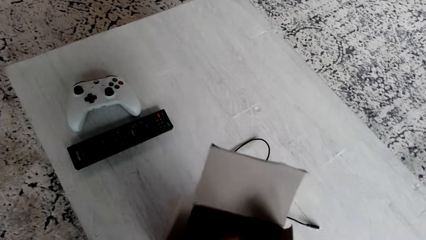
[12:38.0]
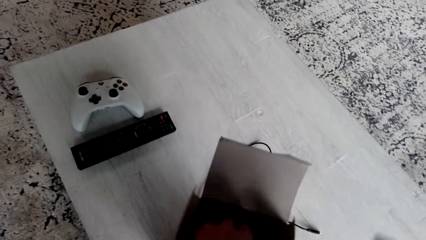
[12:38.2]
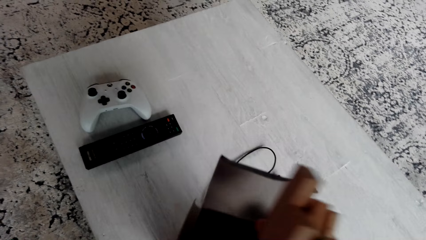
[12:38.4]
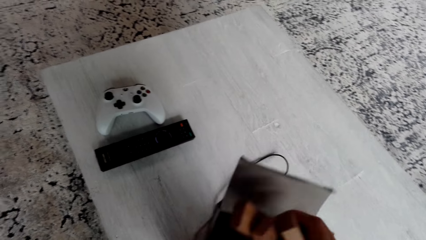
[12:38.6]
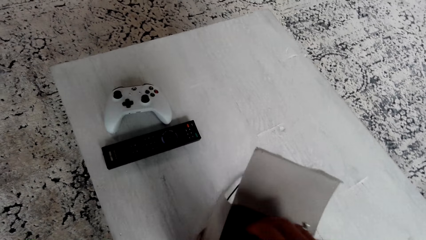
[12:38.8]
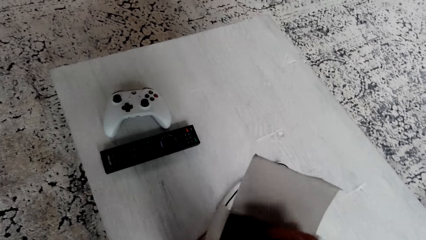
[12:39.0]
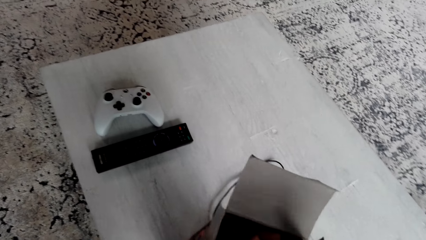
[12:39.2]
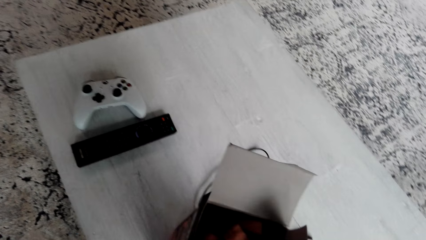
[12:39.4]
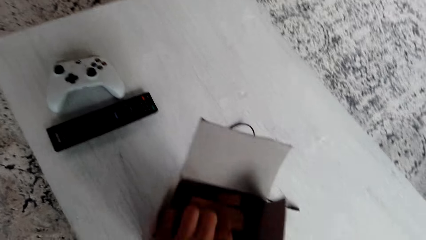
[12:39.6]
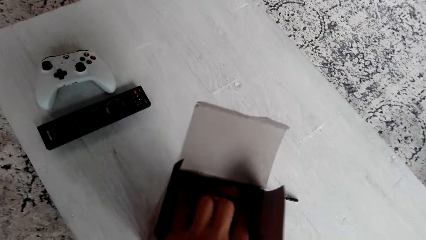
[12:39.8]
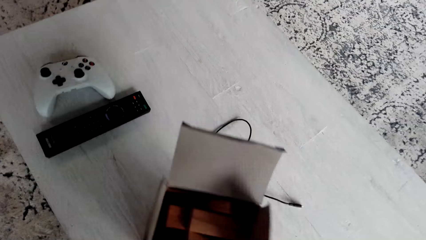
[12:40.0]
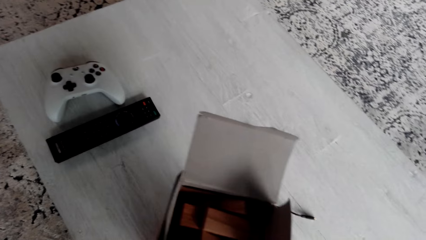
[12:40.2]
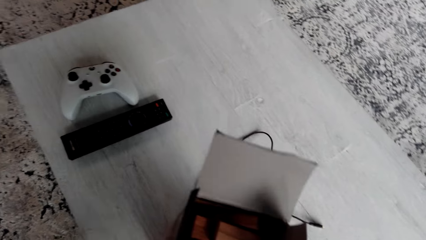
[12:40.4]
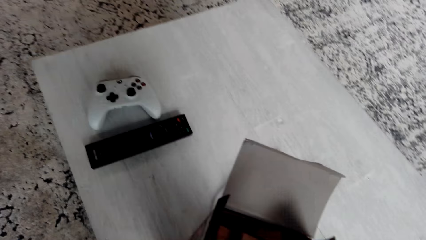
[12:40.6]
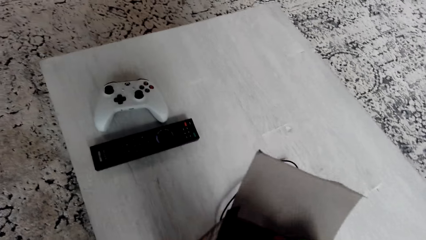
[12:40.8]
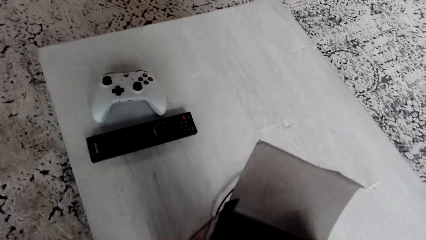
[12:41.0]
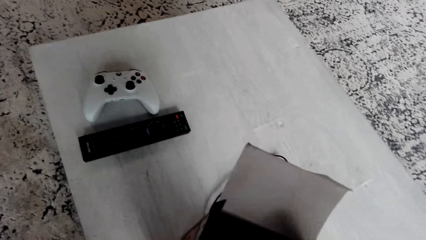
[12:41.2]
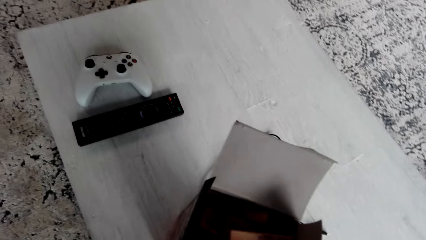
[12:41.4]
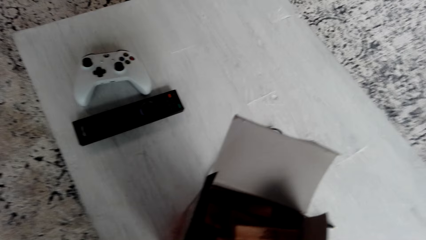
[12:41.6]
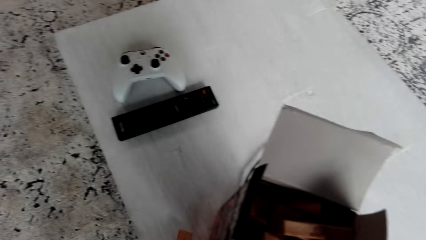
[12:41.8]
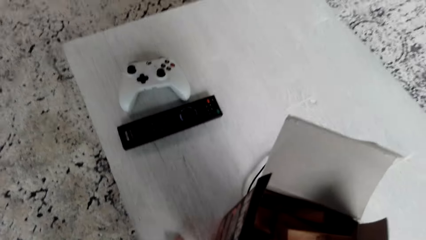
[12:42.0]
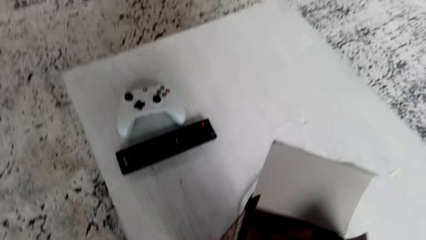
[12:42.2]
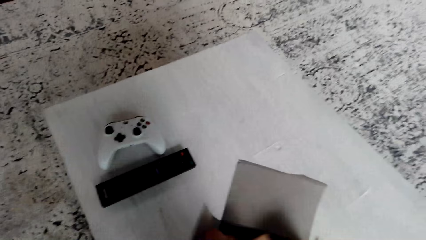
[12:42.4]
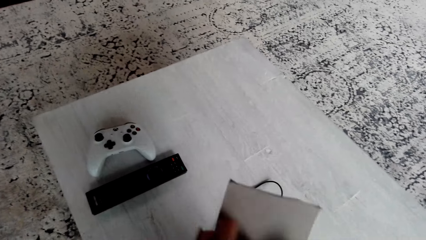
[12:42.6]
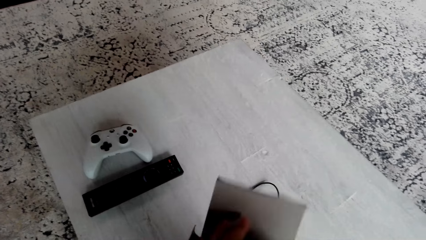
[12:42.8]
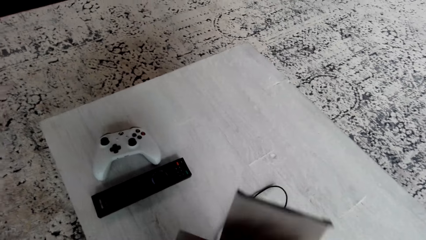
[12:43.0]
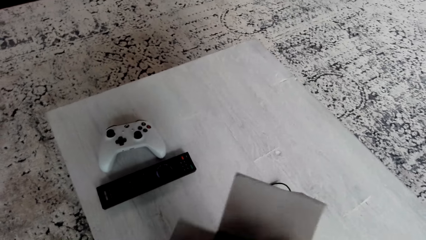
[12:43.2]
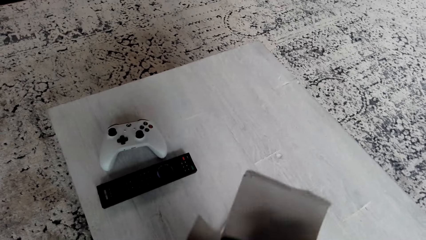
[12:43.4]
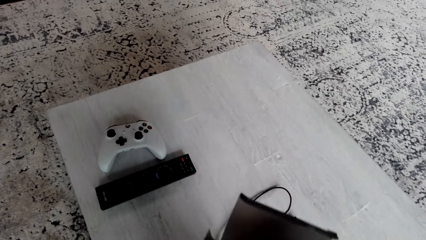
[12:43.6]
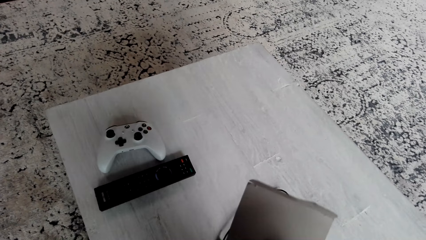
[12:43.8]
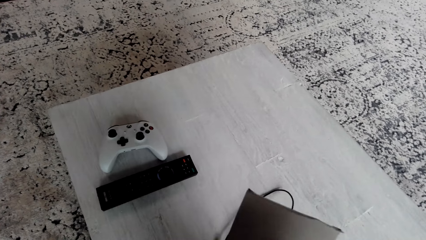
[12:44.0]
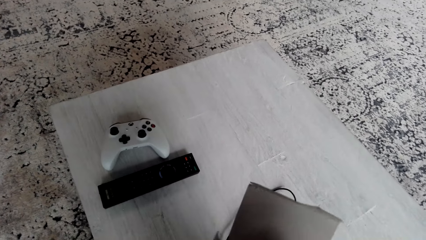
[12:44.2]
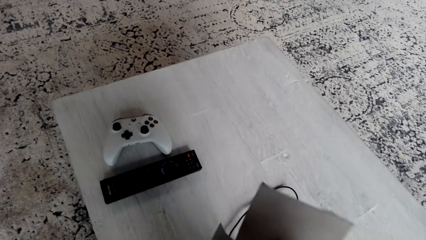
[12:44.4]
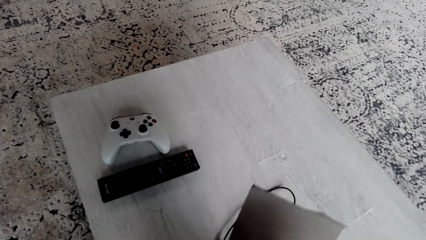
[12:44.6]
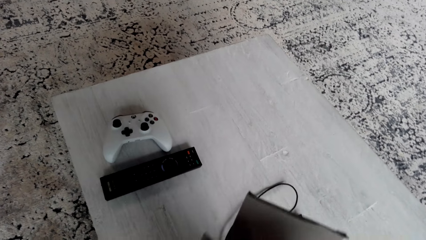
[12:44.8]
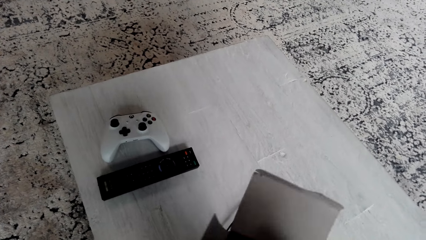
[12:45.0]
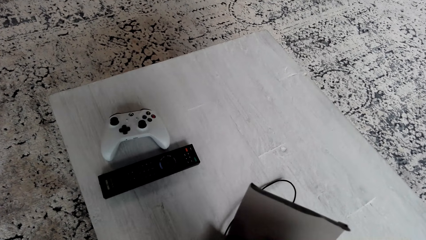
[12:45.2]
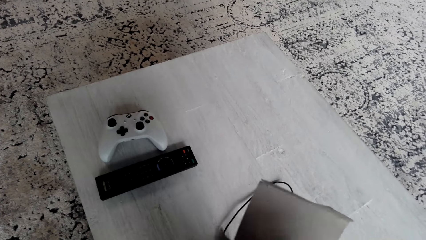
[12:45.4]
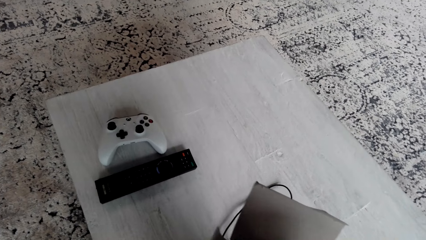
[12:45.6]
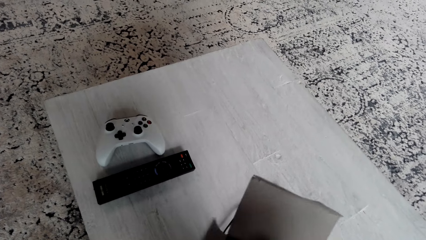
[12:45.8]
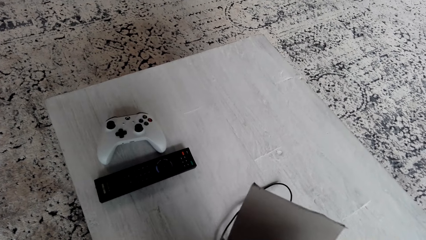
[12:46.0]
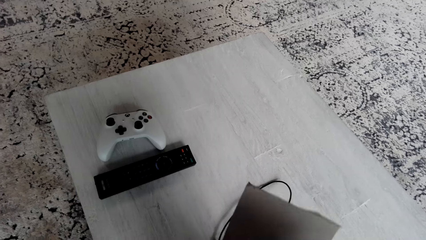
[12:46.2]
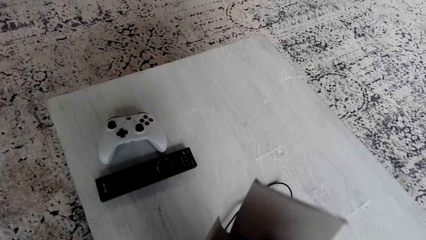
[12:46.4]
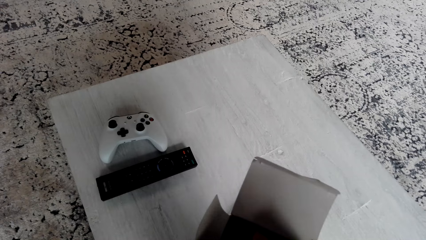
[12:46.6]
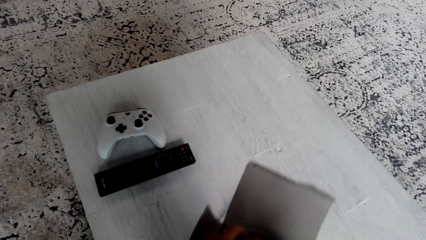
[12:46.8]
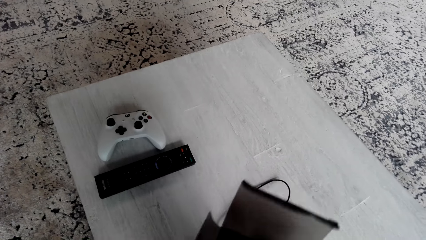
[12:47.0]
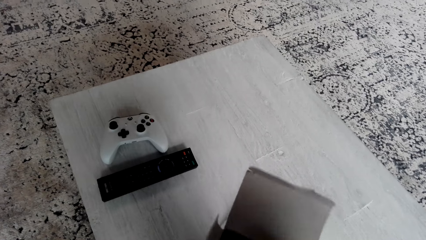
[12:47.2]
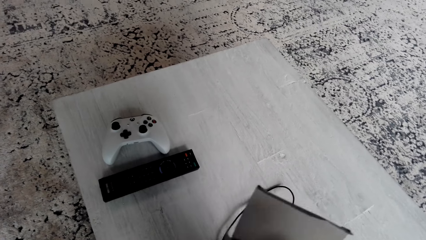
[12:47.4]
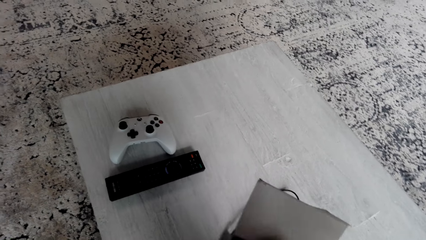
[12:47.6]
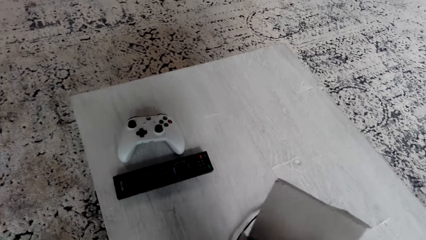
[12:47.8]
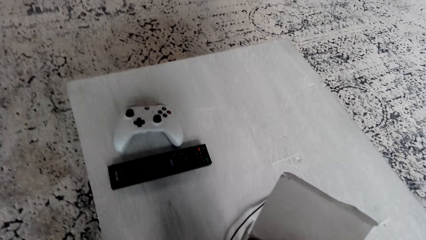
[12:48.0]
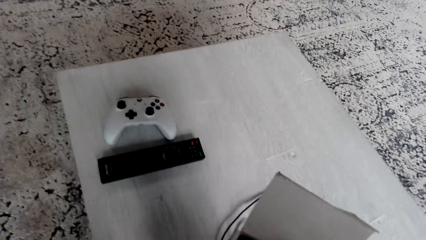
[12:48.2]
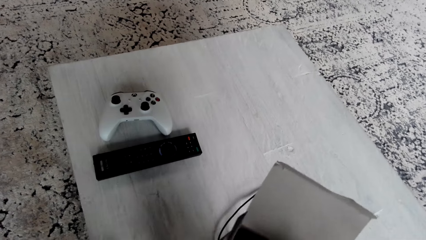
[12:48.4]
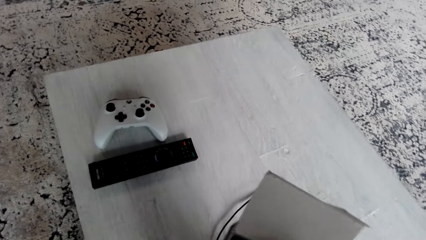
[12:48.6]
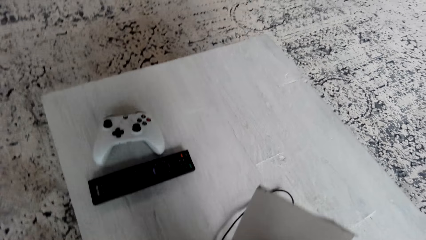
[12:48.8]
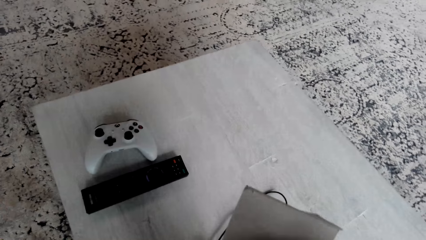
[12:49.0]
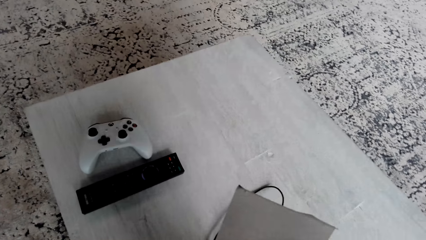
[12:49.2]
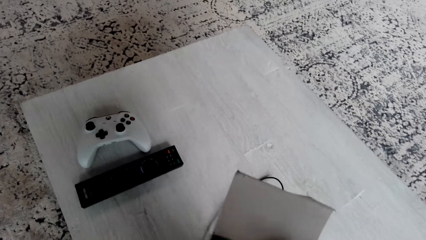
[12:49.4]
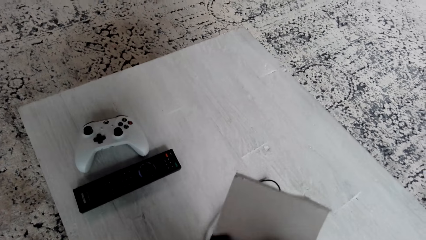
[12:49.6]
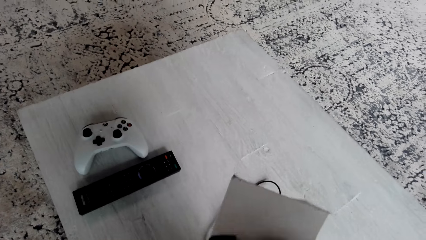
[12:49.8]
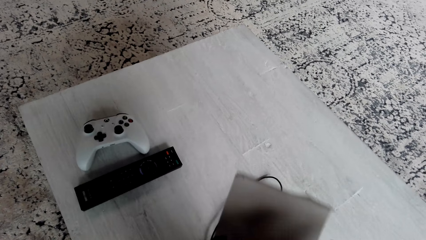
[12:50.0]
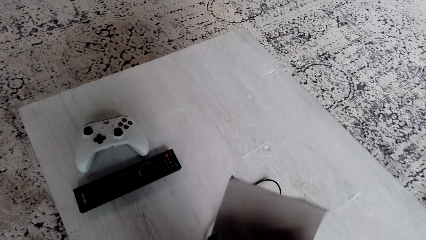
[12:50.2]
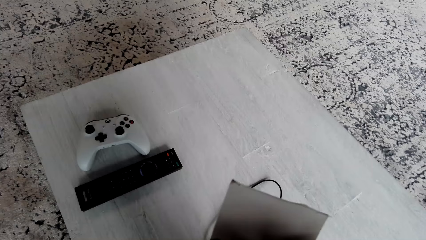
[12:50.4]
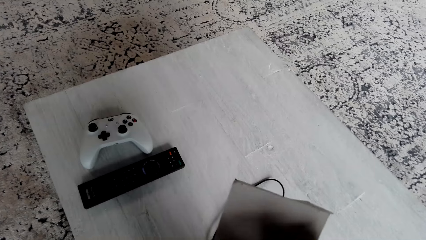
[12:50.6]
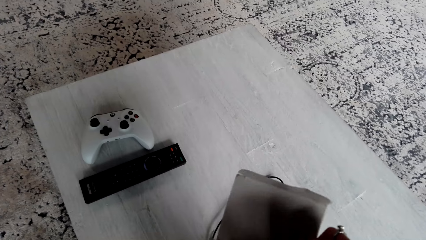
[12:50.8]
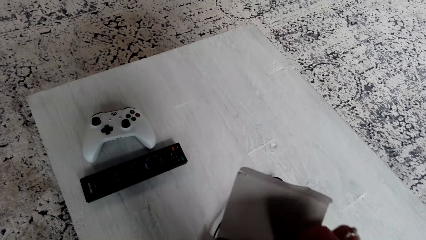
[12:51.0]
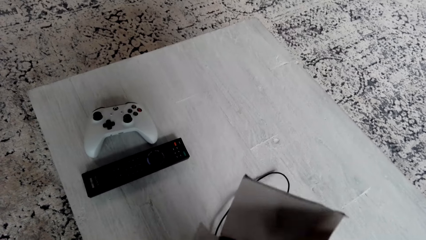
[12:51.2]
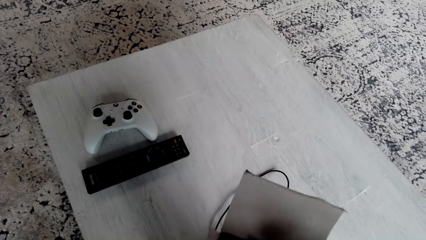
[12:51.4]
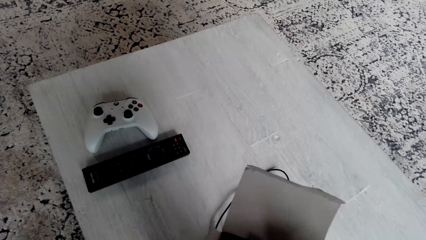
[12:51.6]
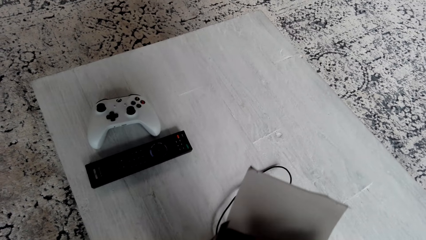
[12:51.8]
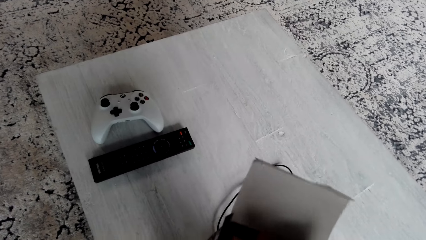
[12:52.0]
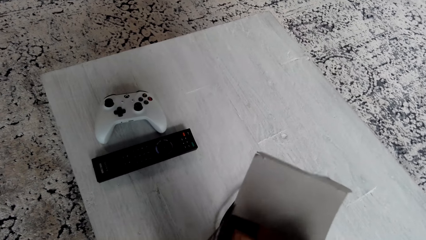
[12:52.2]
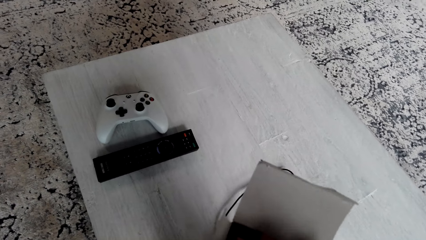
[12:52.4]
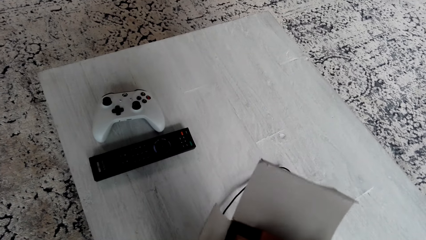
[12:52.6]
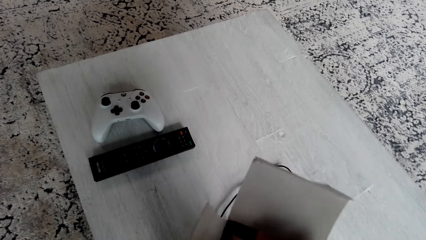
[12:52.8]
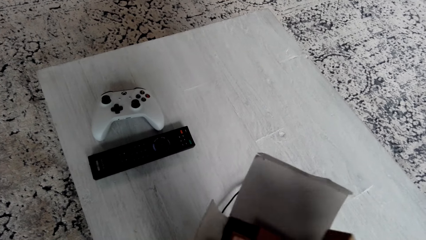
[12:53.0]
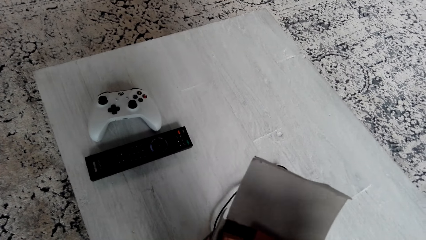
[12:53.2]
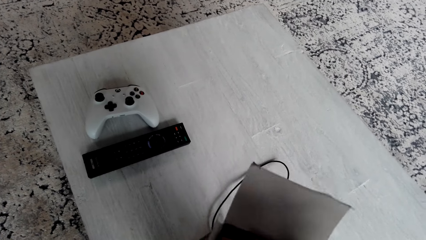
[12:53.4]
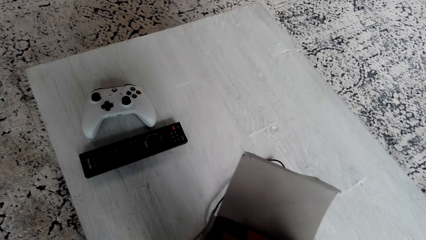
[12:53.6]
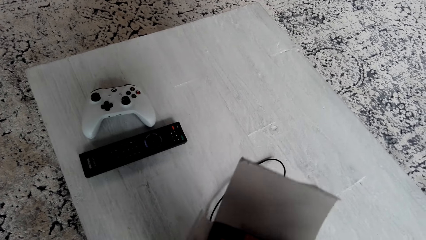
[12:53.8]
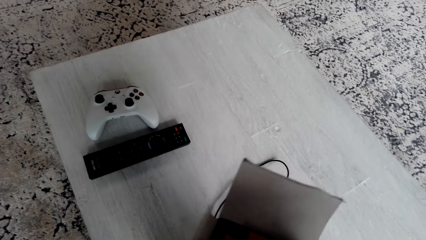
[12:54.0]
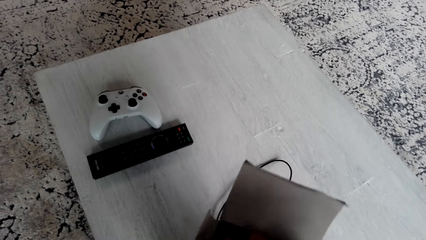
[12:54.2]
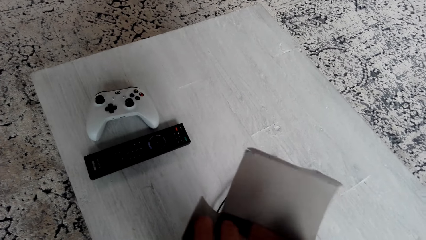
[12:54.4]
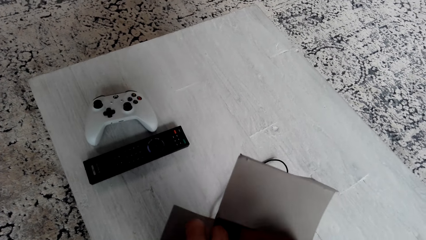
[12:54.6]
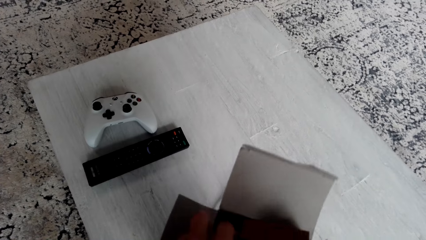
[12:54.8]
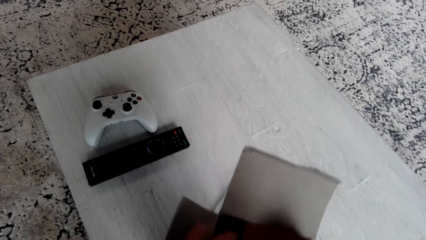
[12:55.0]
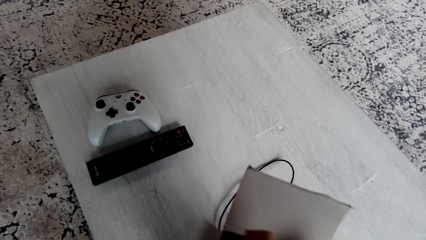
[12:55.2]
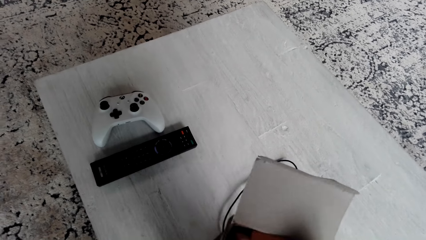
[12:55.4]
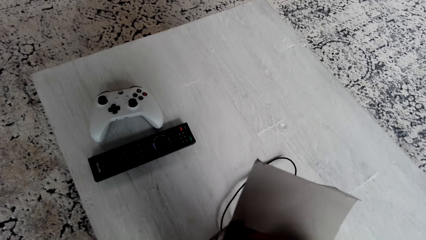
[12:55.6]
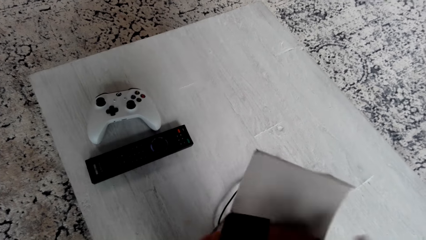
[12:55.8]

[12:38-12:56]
The camera wearer puts a jenga block in the box. They do so repeatedly.
